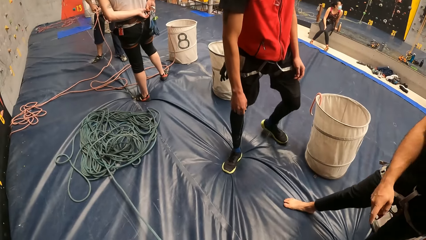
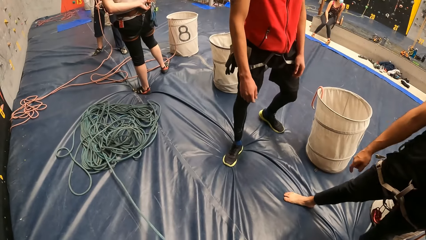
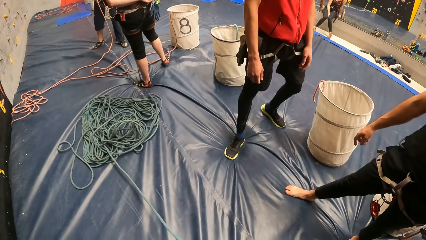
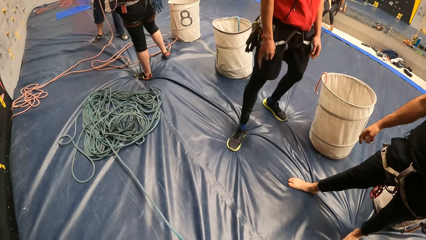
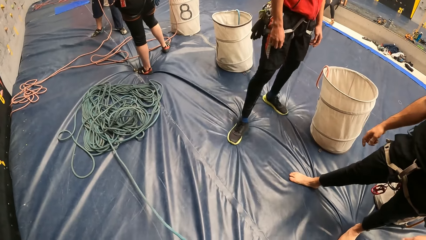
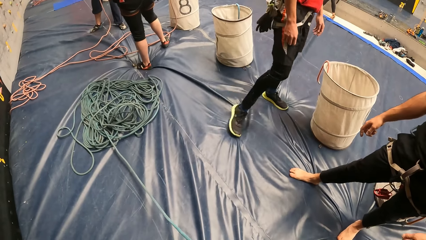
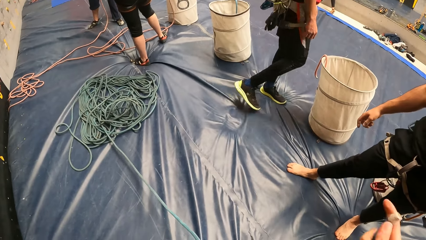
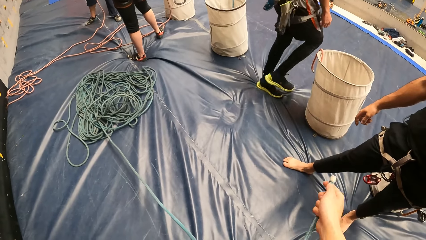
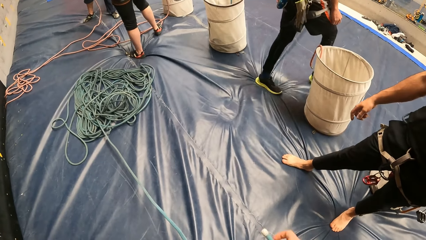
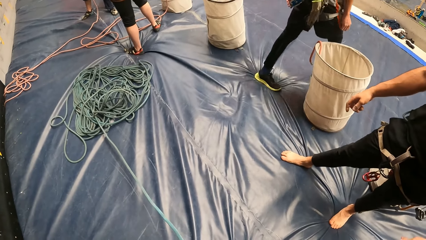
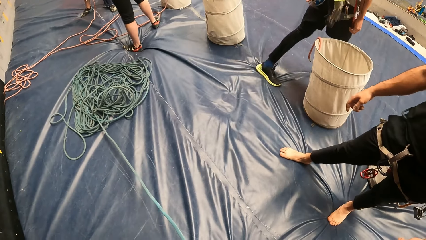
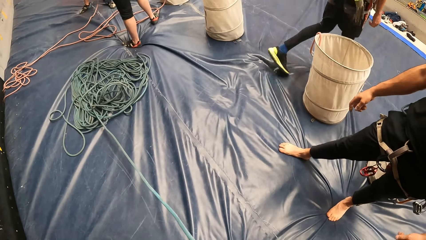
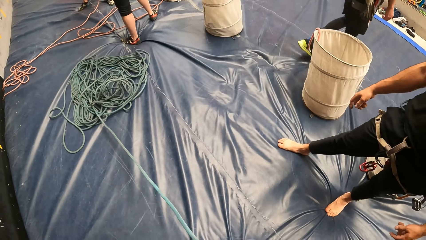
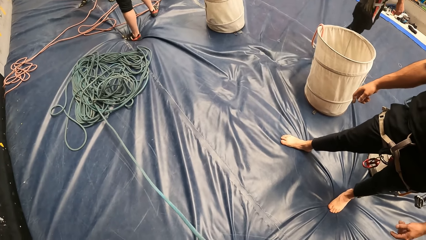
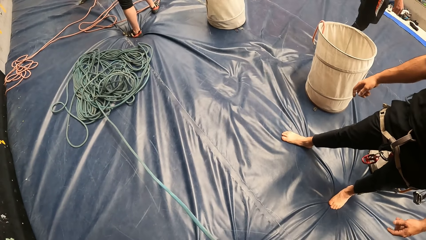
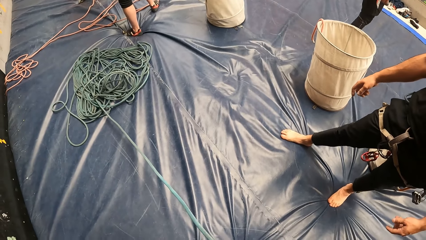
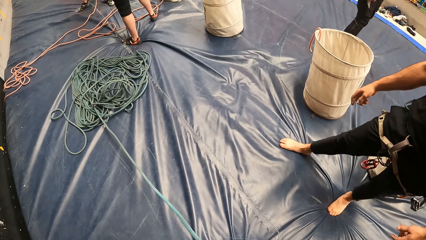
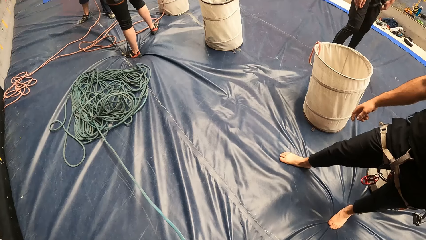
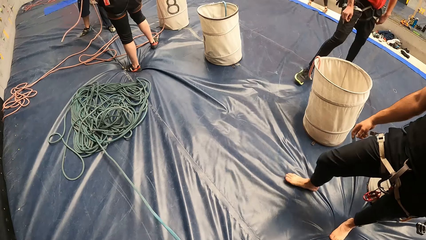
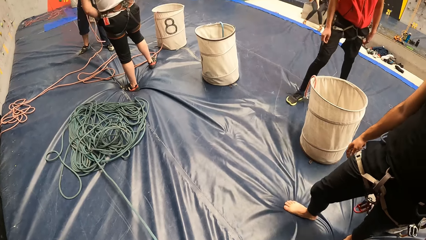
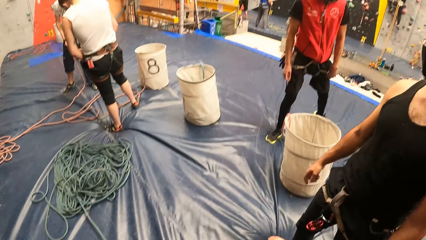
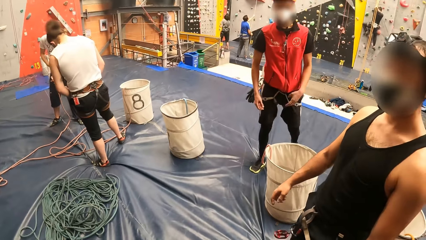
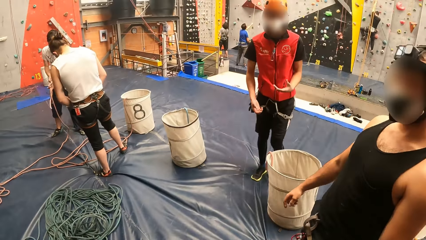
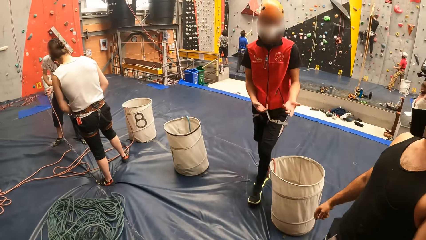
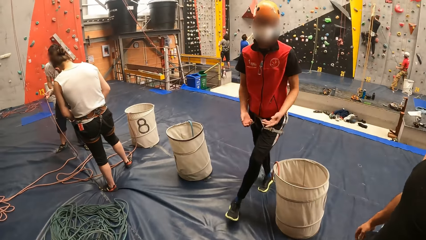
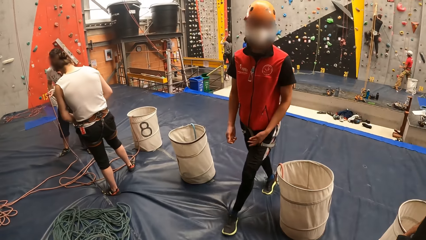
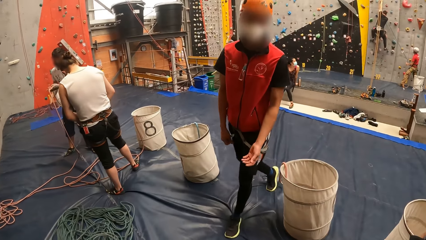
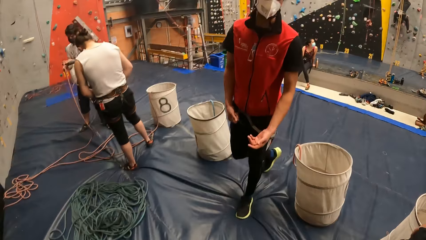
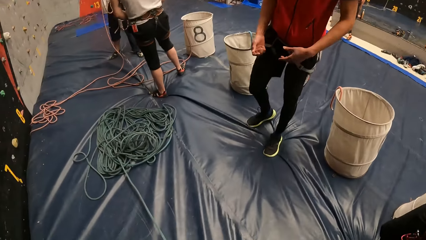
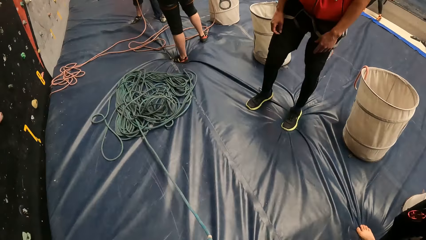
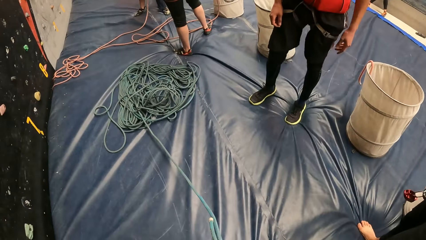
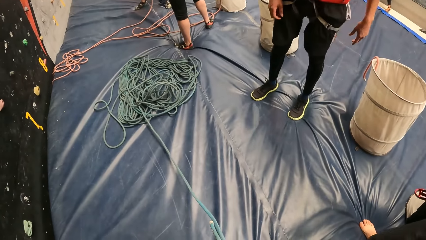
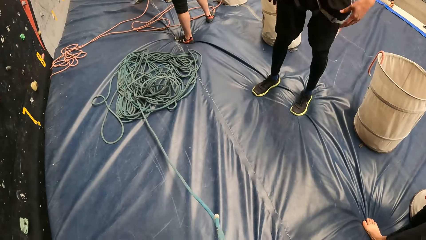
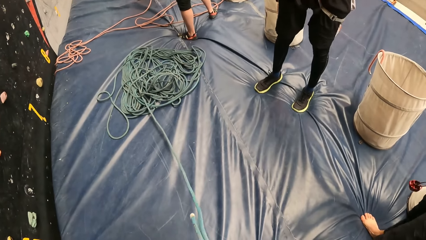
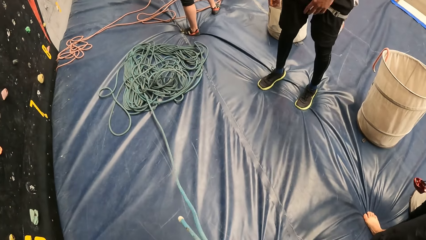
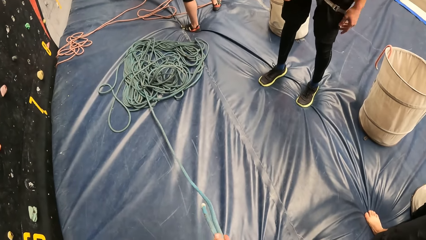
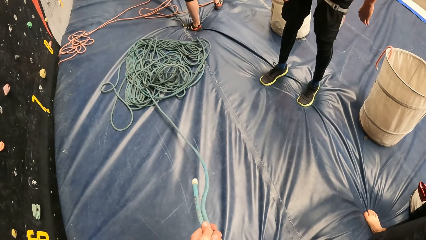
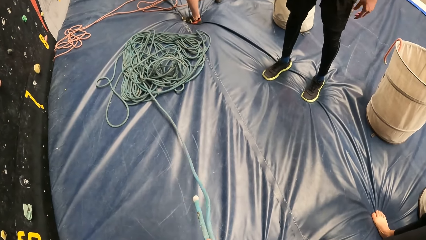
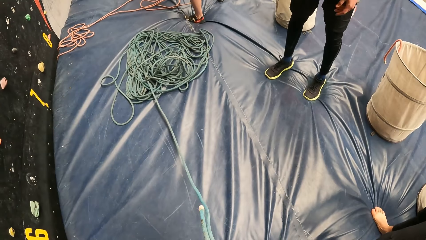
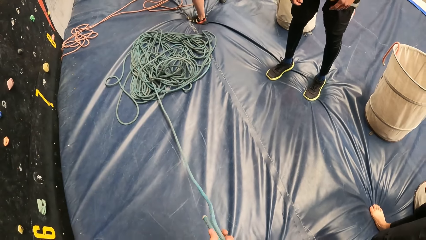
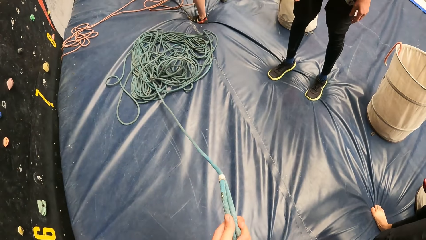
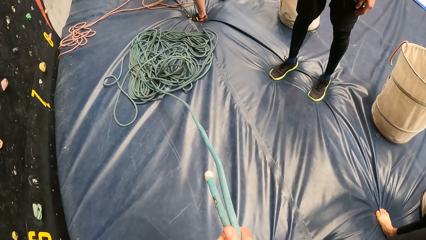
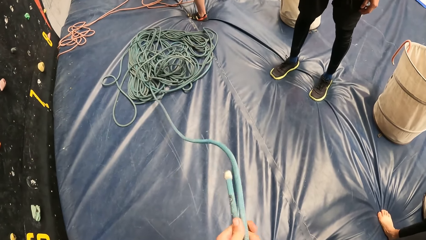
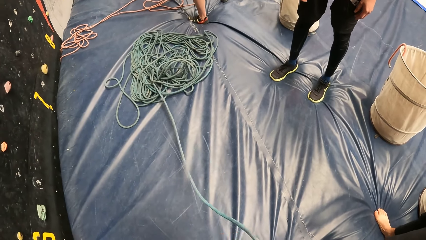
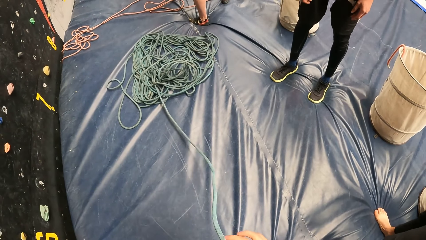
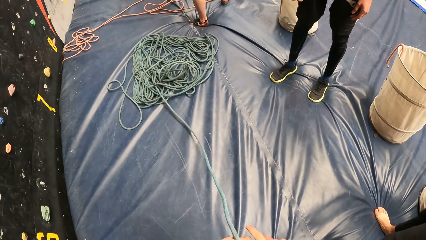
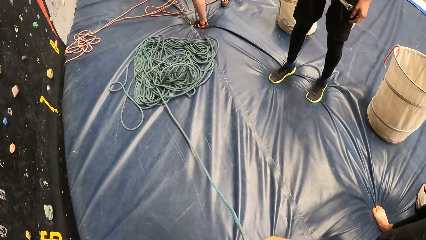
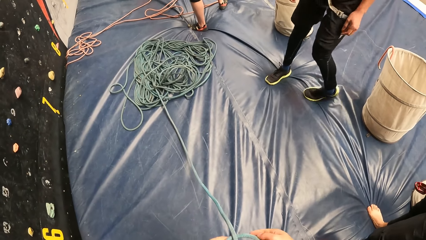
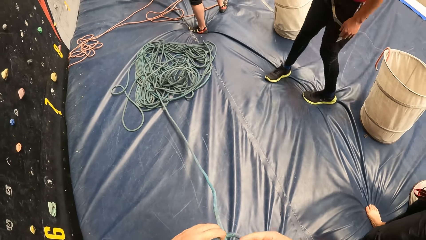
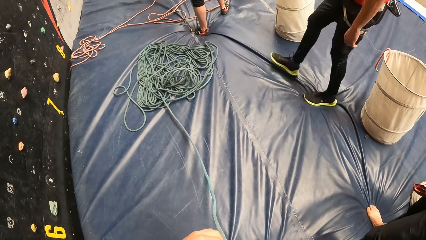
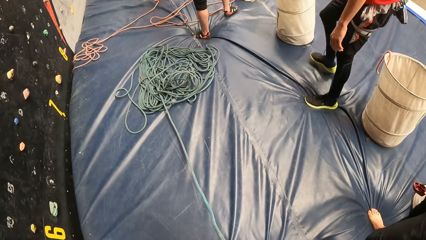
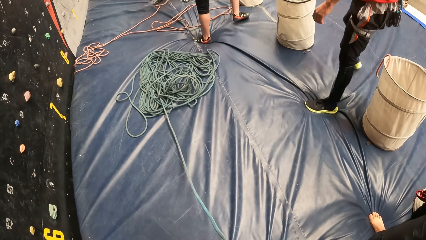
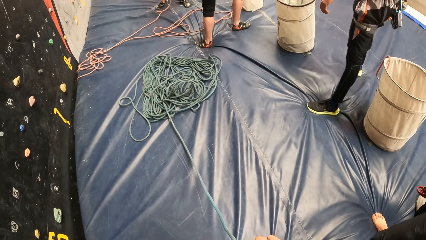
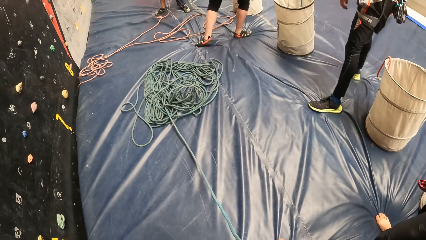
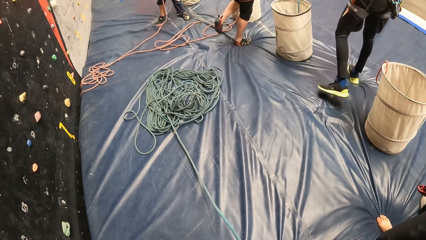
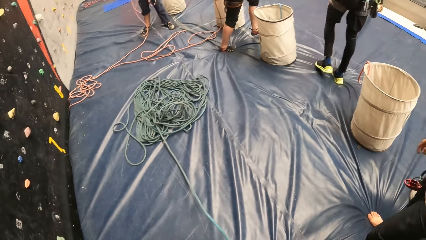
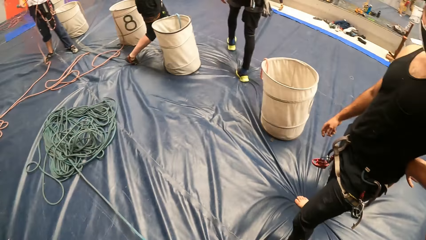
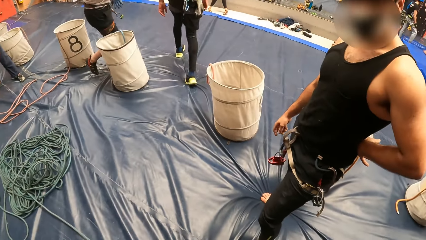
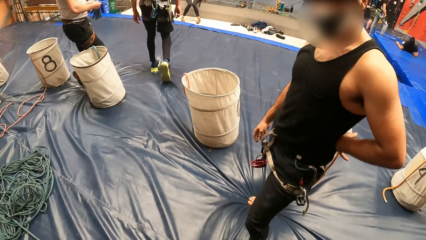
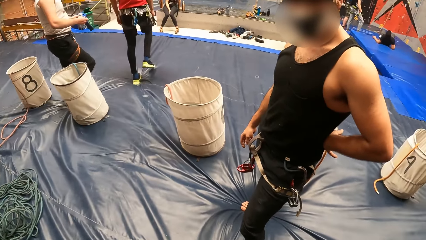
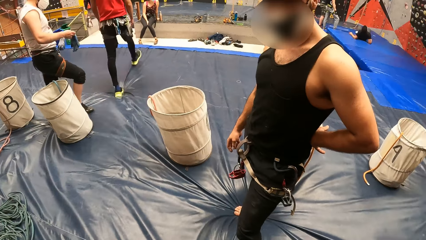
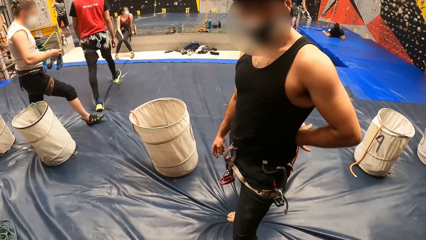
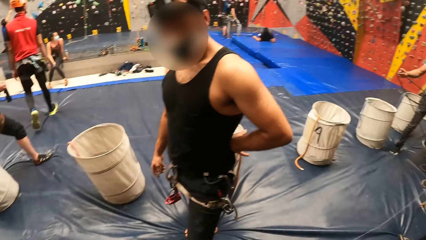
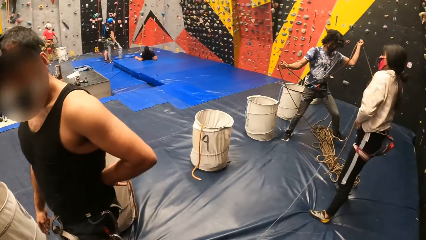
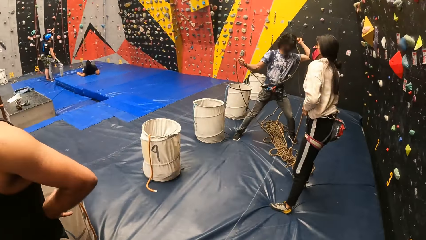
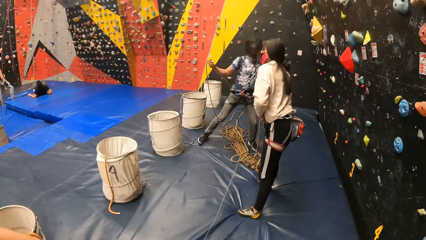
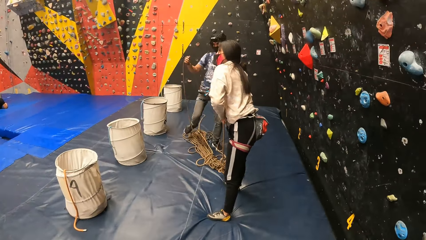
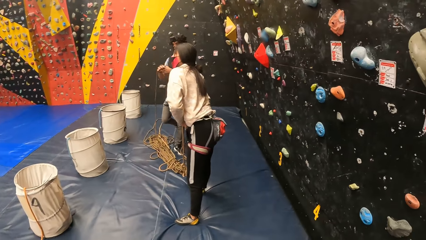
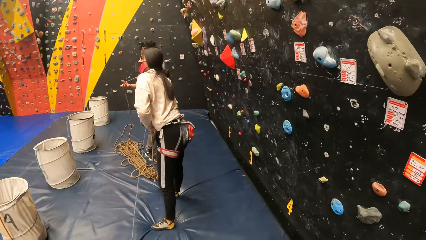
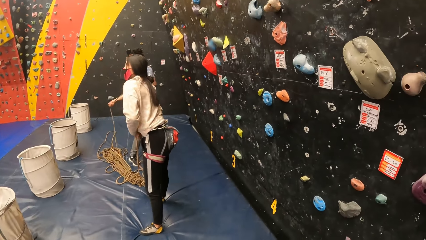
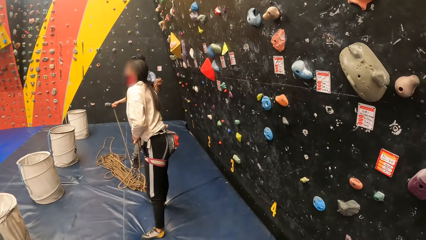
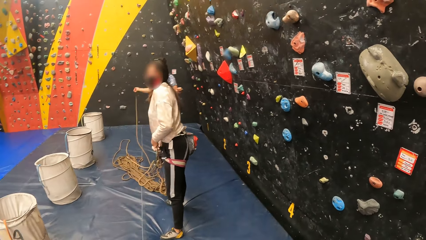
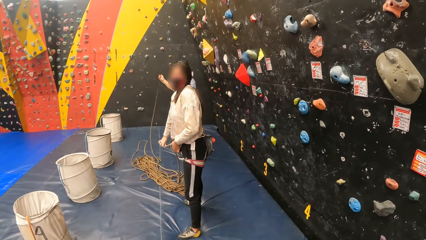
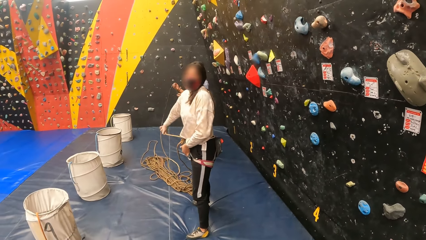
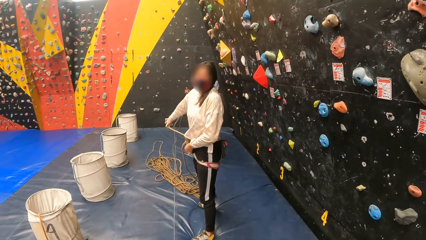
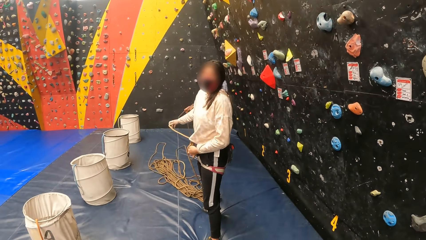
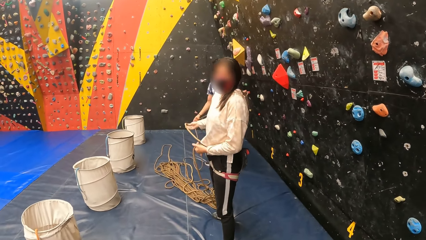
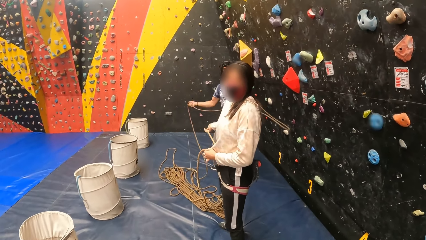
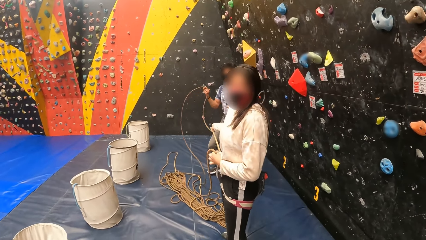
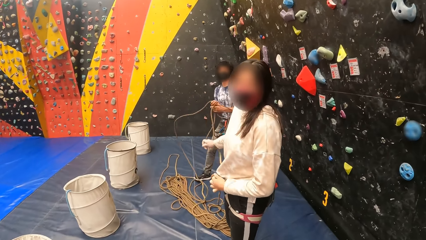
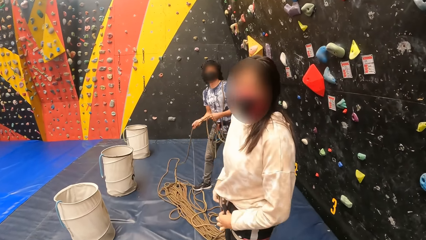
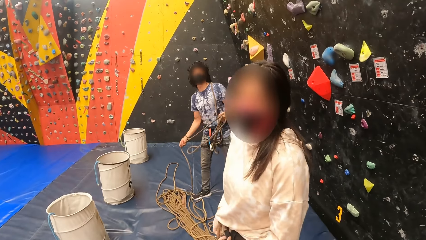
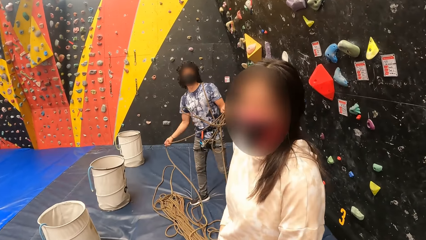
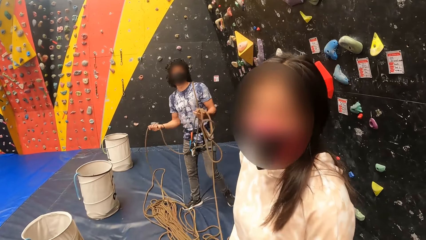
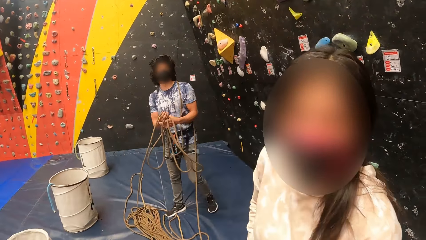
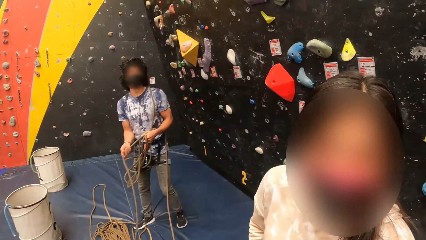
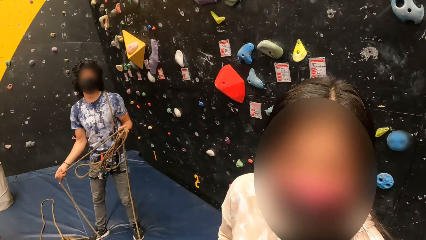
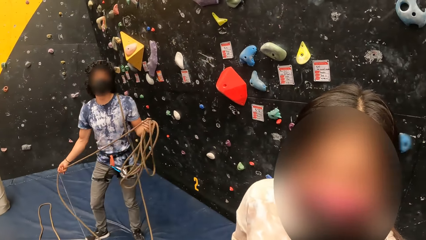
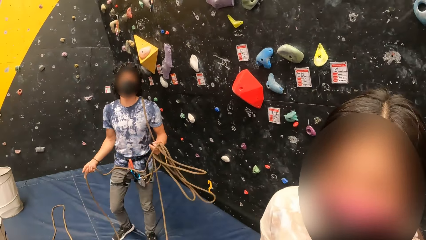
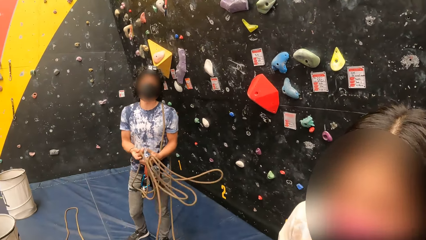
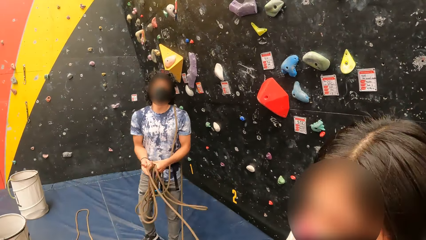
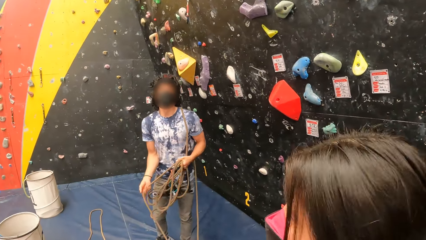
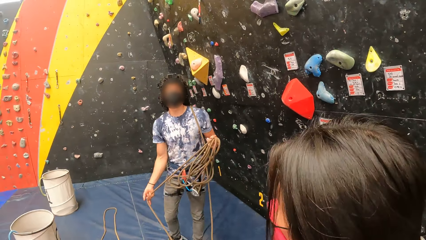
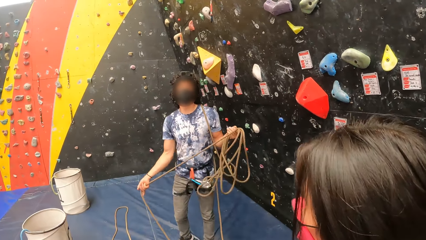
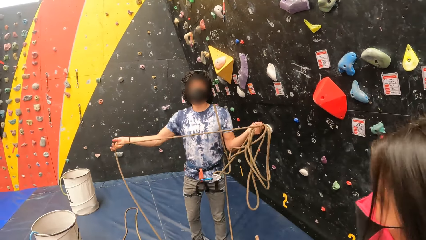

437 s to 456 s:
A man makes a gesture with his hands. The camera wearer looks at the stone climbing wall room. They look around. They walk around the stone climbing wall room.
